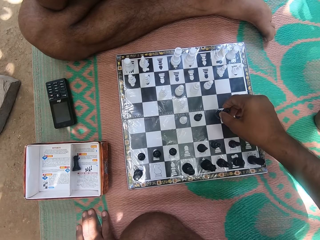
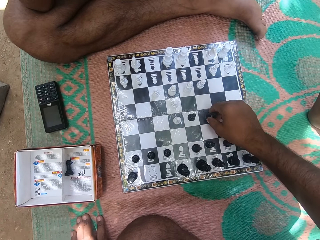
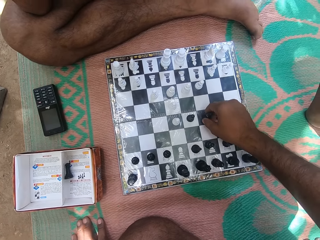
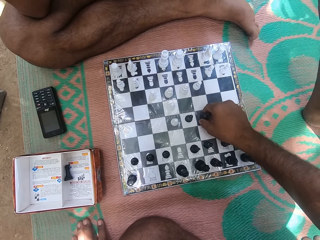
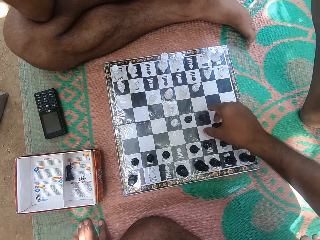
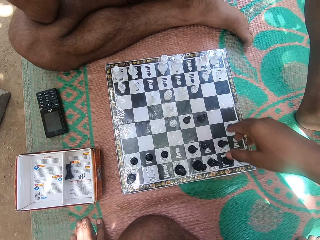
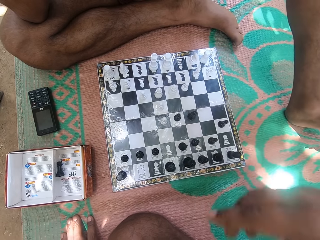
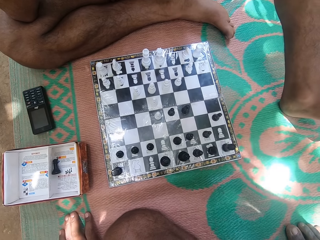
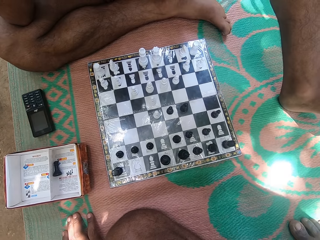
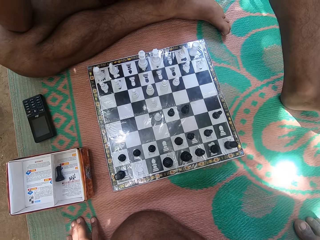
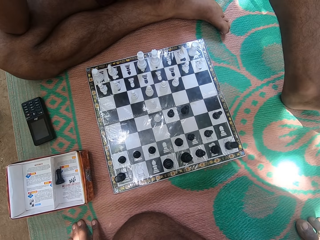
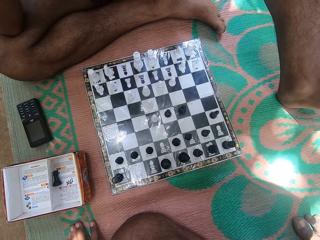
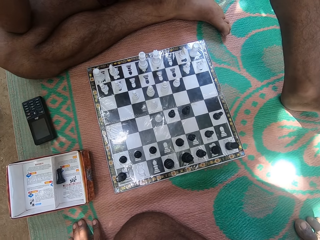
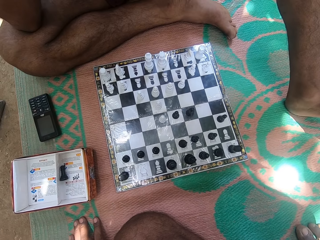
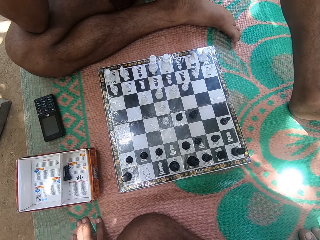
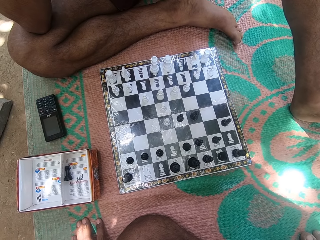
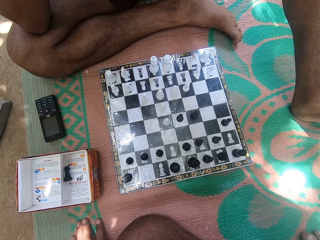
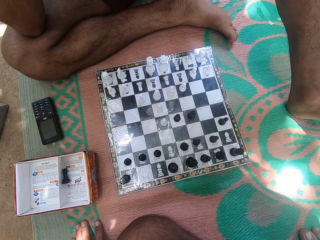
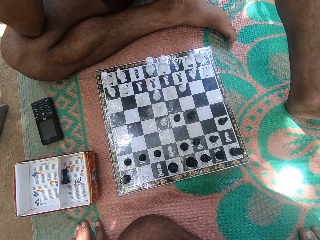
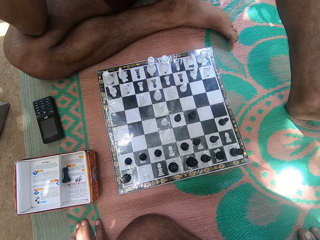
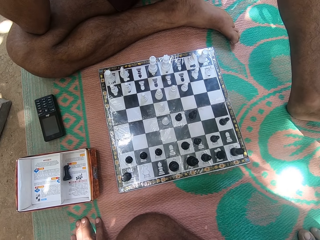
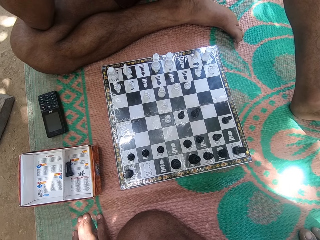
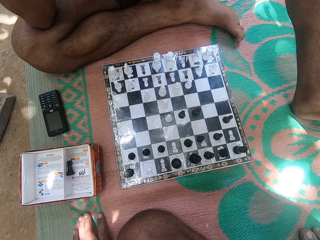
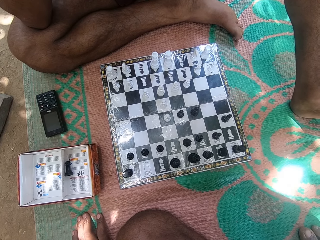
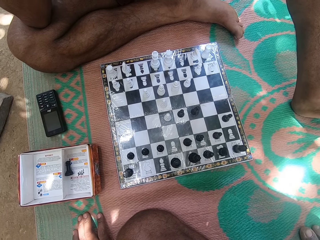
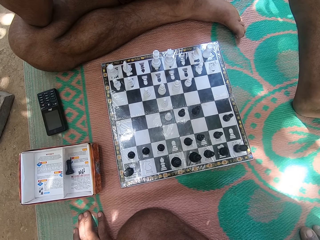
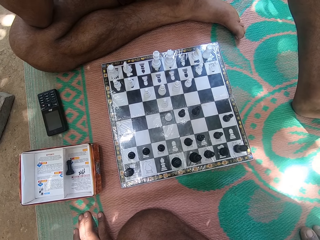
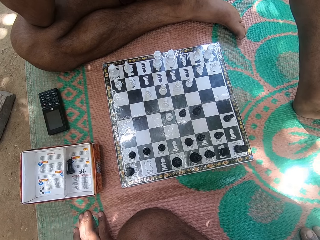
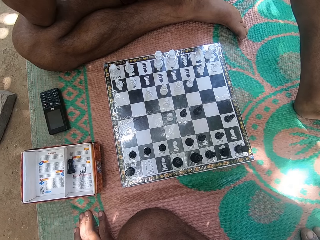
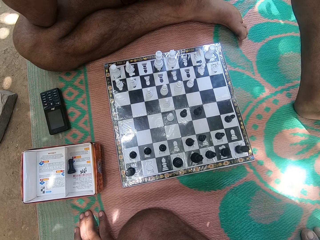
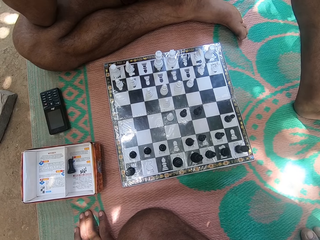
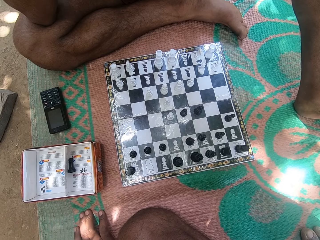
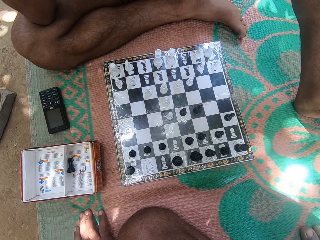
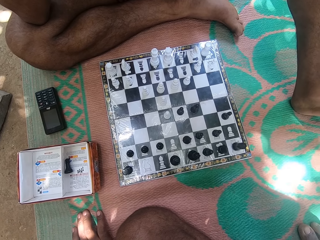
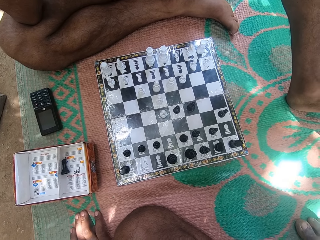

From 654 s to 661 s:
The camera wearer touches a chess piece. They move the chess piece. They stare at the chess board.

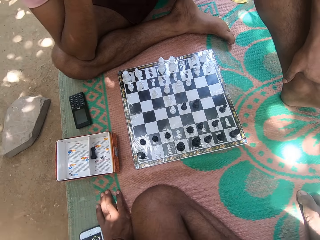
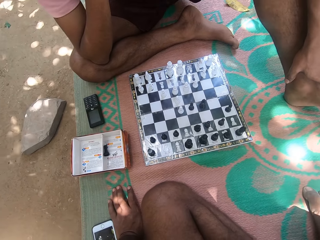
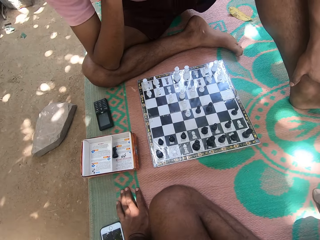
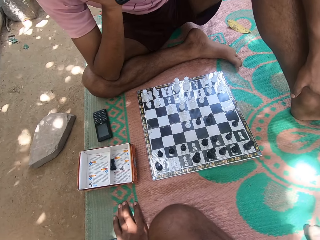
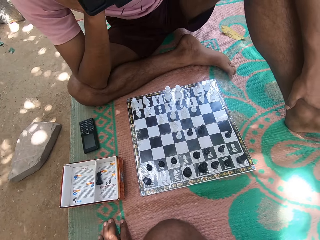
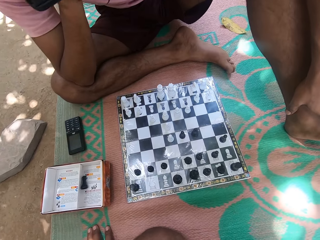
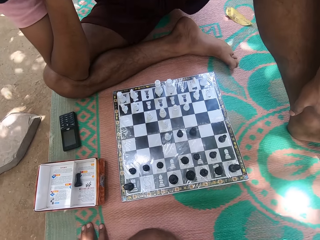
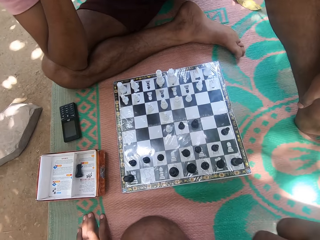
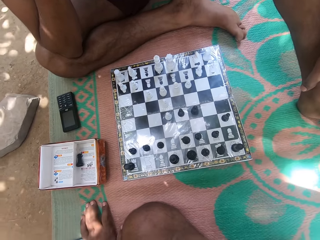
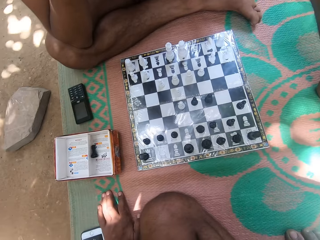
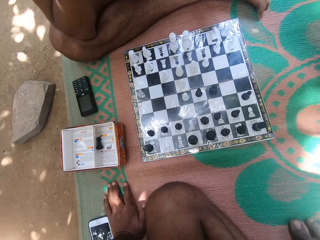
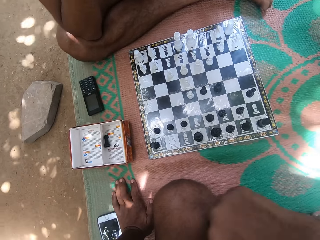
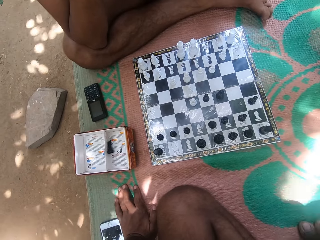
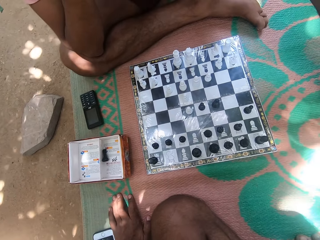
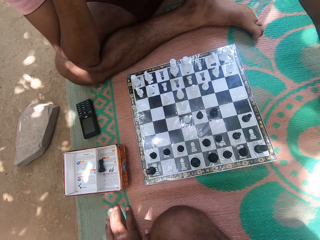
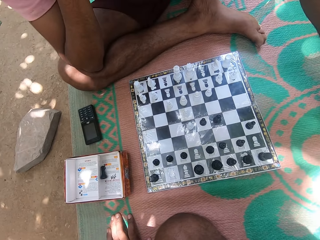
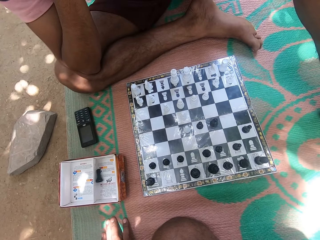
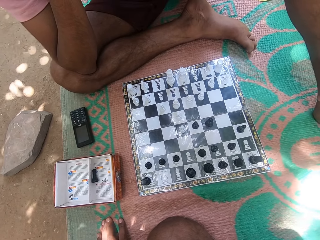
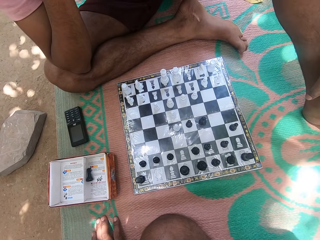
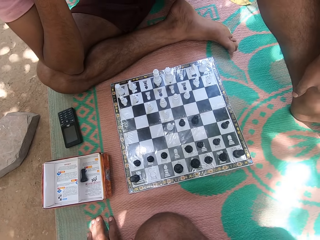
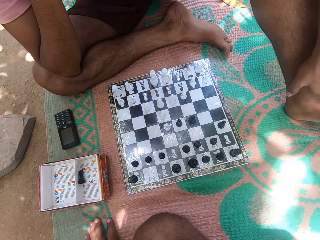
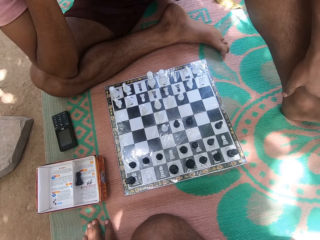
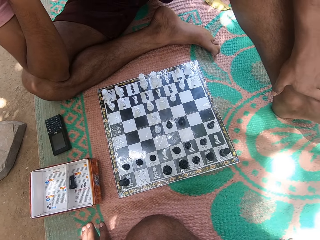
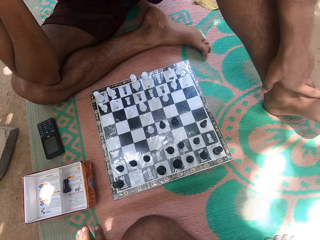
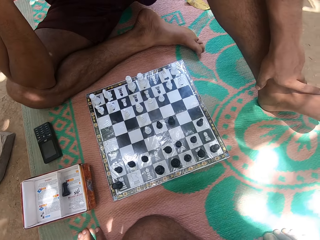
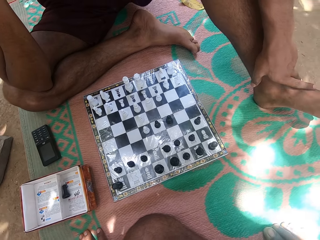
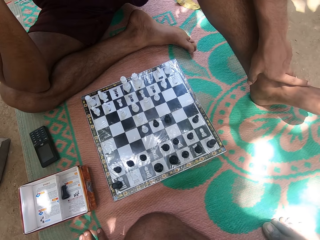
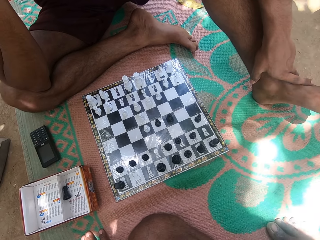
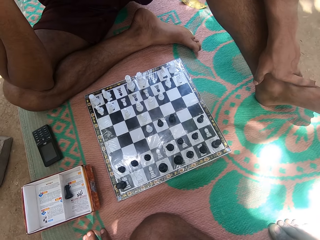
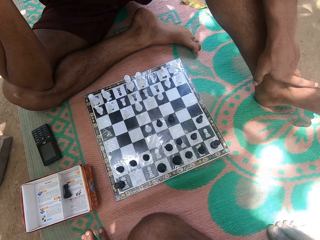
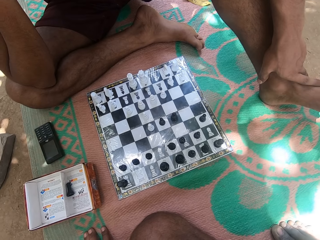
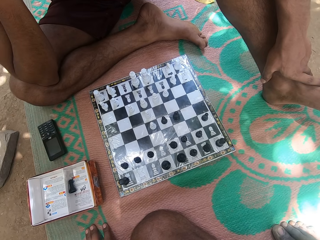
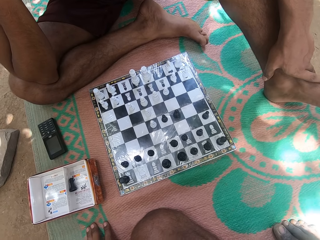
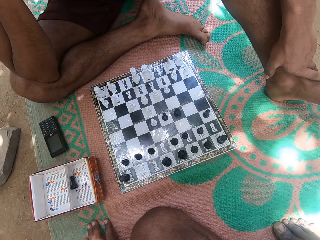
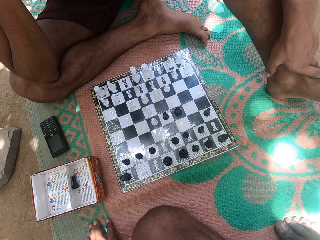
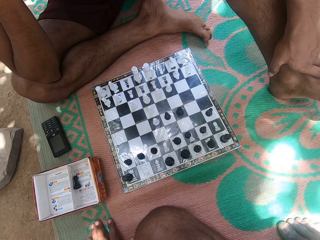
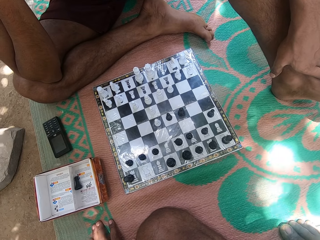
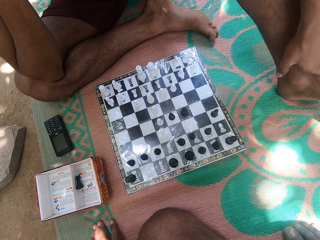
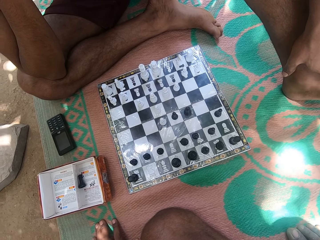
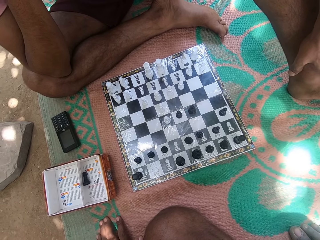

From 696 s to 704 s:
The camera wearer moves the hand. They stare at the chess board.

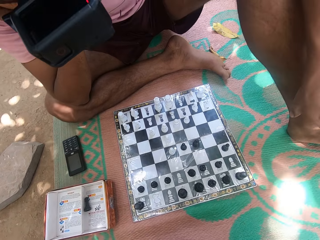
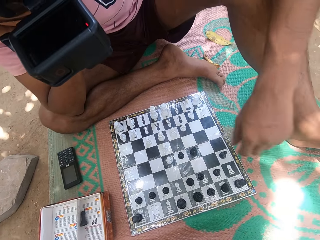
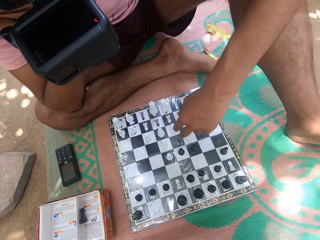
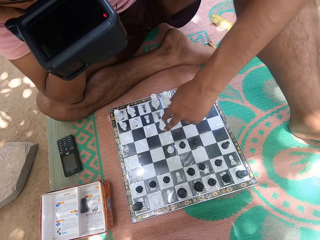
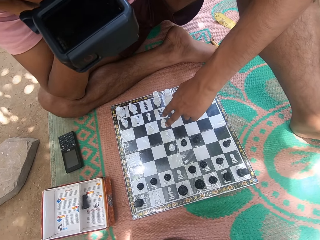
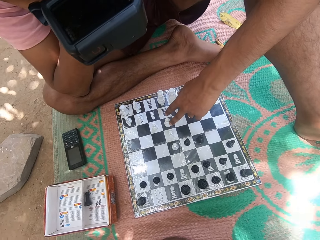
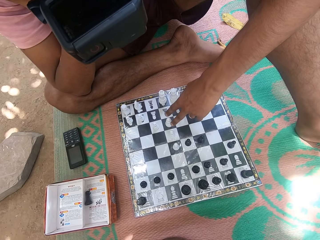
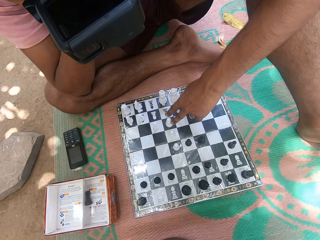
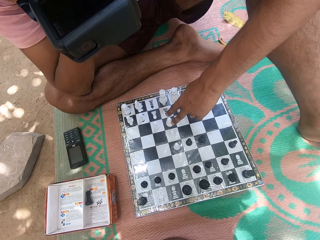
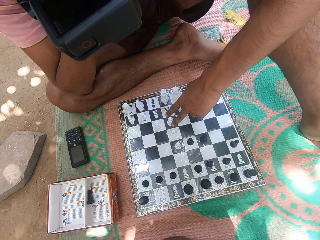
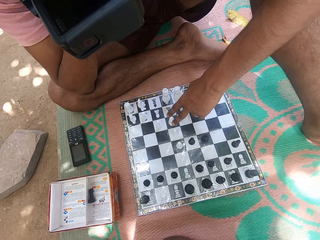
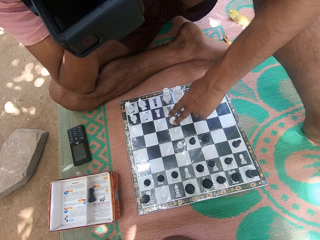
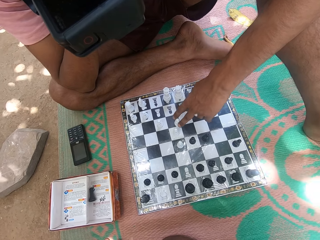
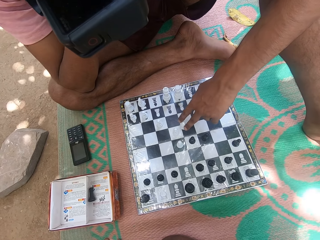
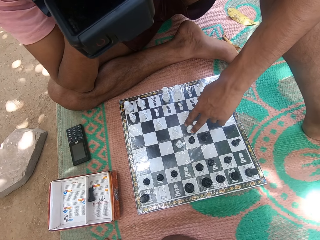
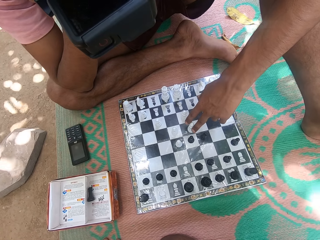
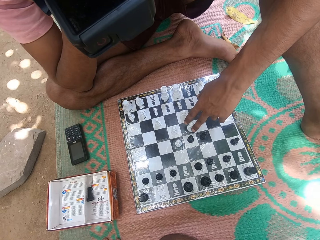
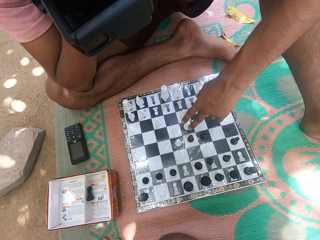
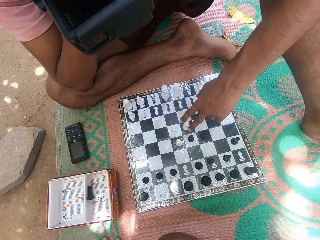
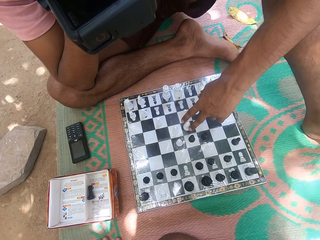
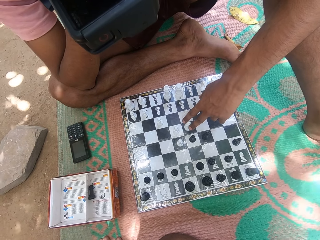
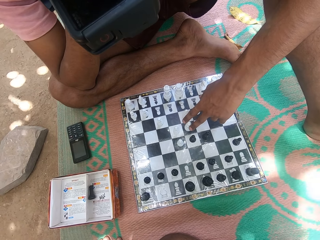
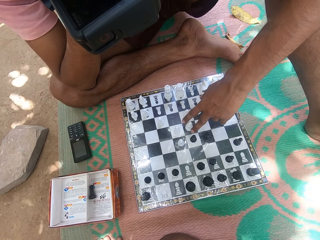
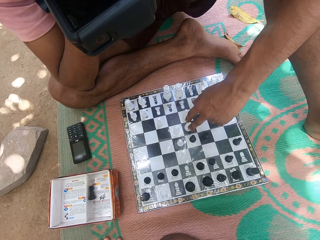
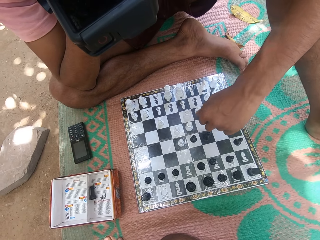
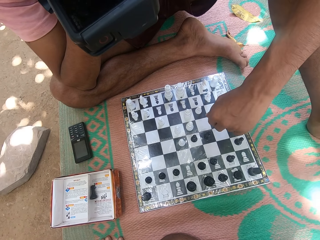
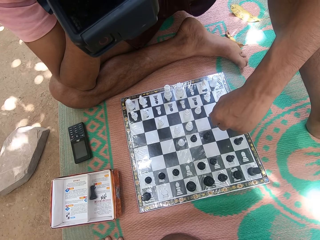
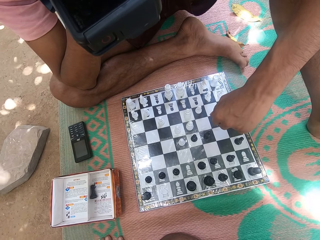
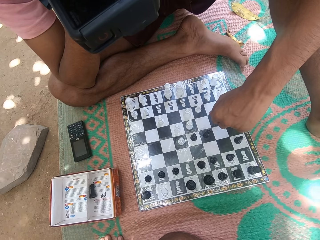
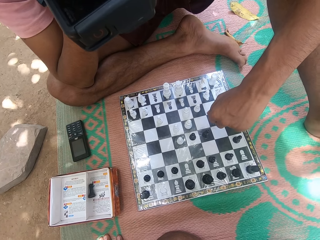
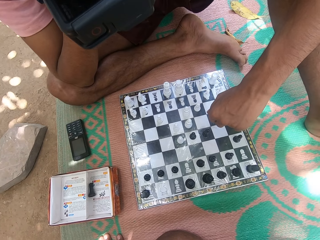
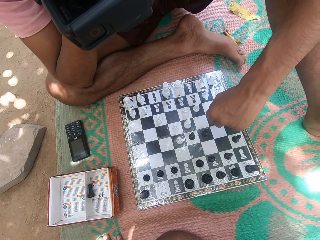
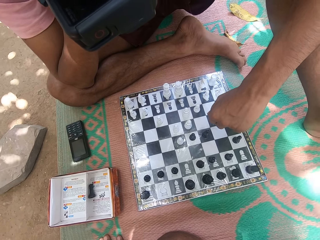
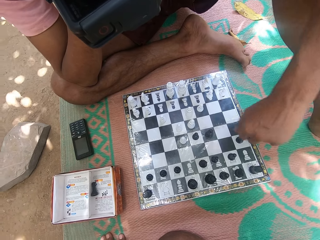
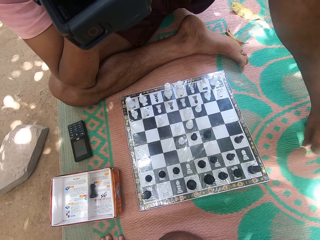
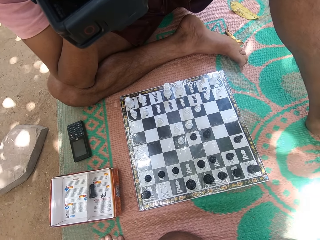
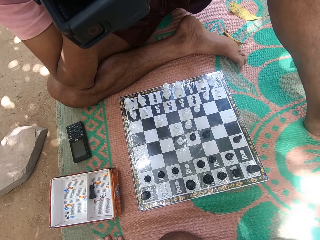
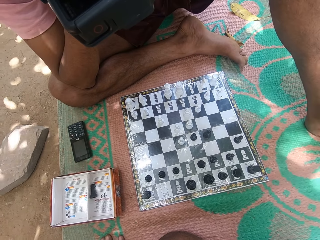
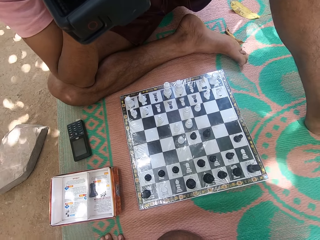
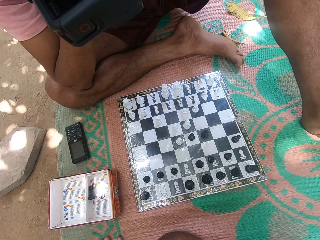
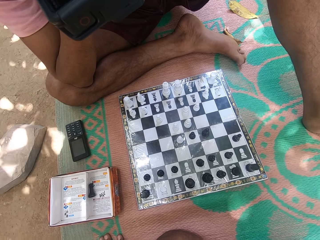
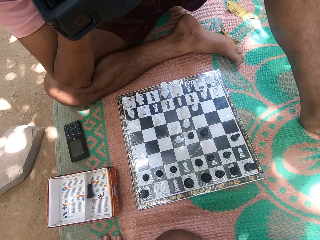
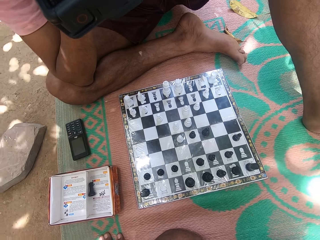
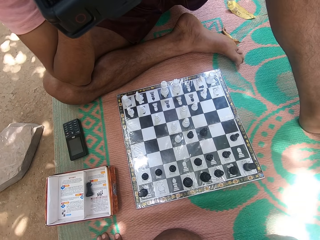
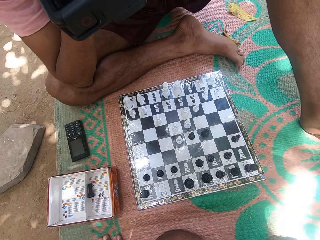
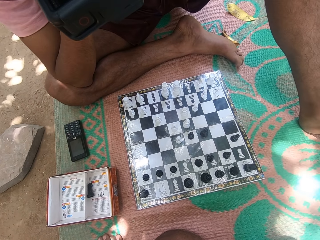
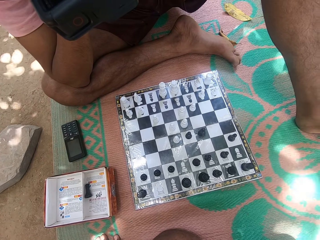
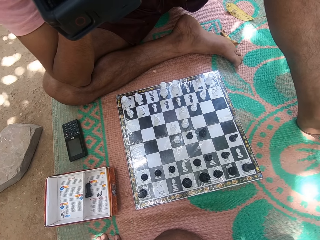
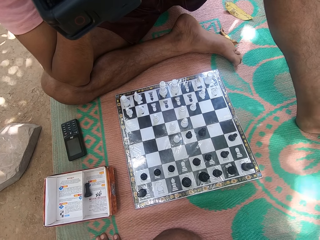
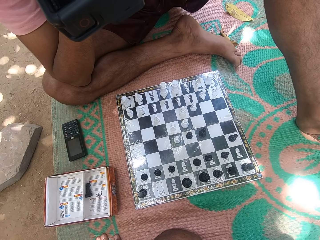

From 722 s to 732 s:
A person picks the pawn and holds the chess piece. The person places the pawn on the chess board and stares at the chess board. The camera wearer looks at the chess board.
